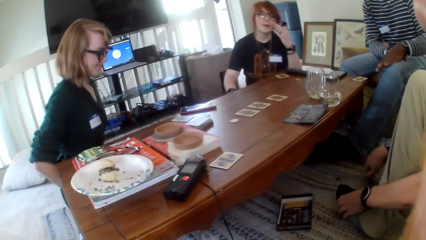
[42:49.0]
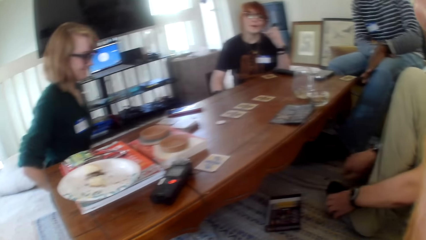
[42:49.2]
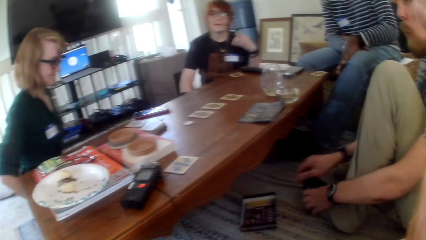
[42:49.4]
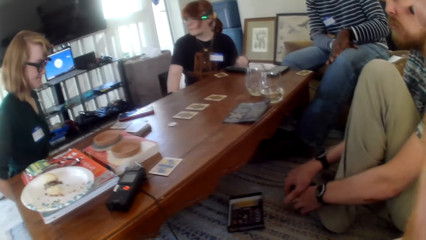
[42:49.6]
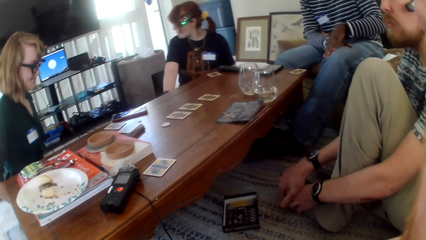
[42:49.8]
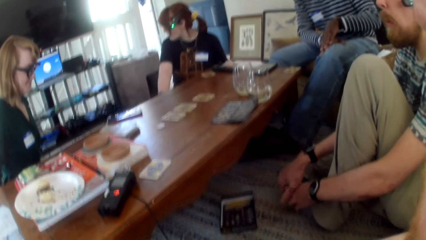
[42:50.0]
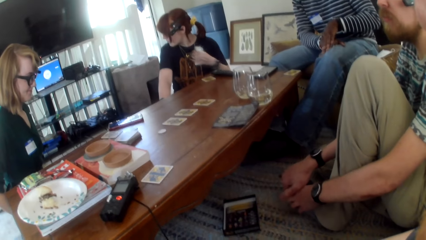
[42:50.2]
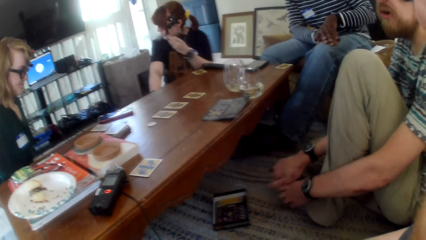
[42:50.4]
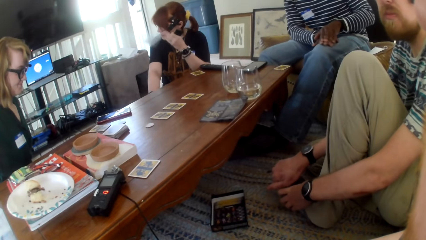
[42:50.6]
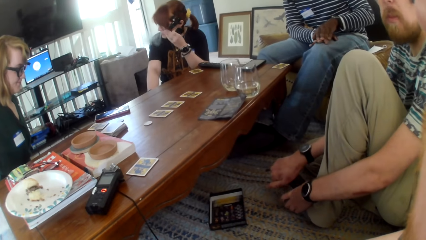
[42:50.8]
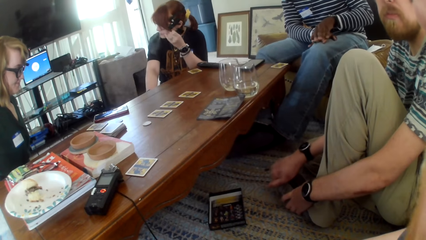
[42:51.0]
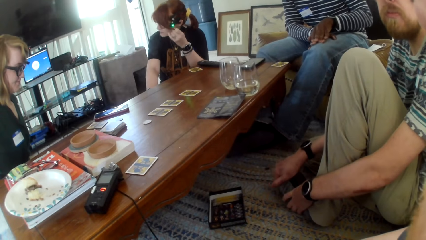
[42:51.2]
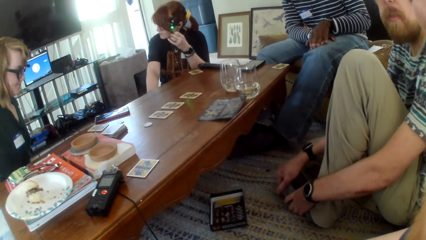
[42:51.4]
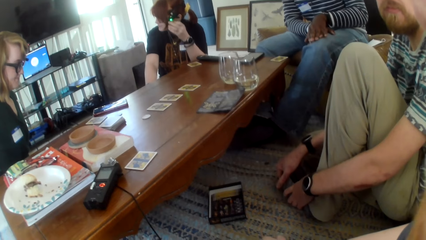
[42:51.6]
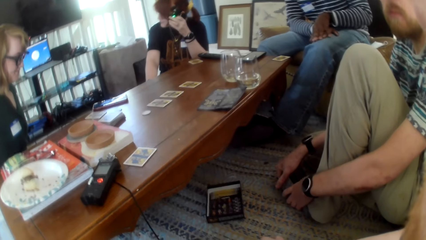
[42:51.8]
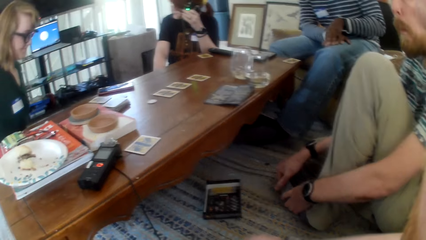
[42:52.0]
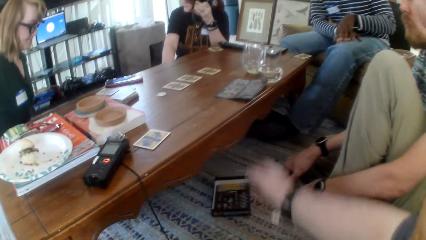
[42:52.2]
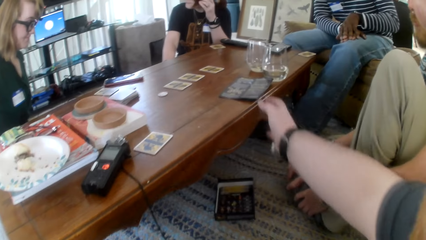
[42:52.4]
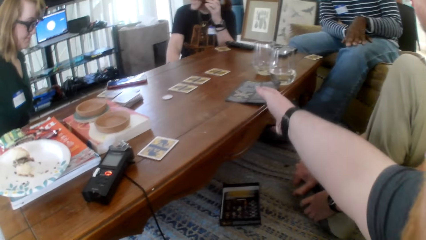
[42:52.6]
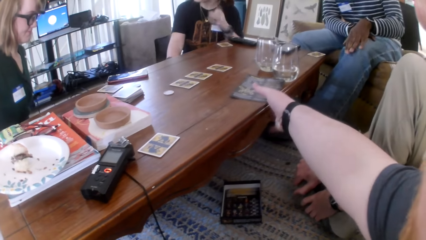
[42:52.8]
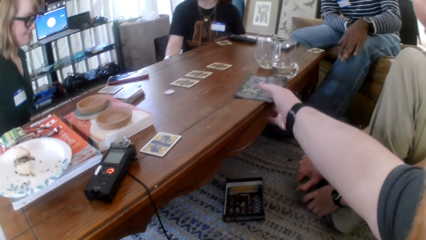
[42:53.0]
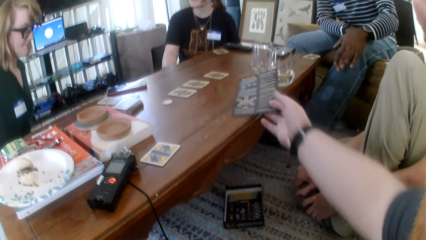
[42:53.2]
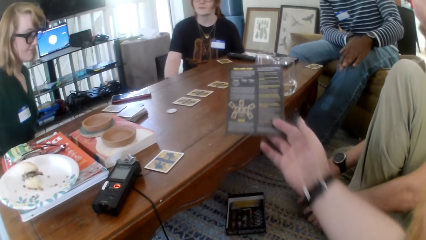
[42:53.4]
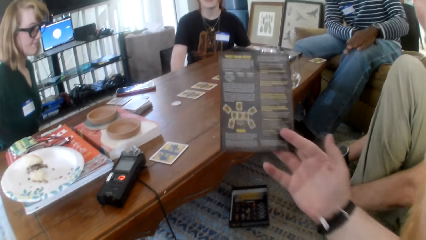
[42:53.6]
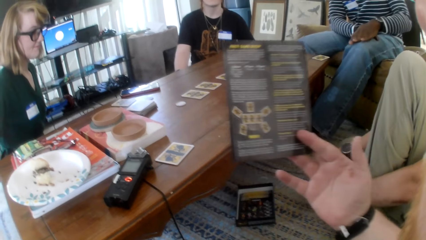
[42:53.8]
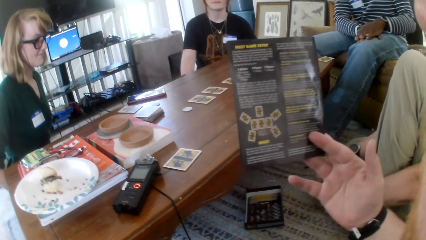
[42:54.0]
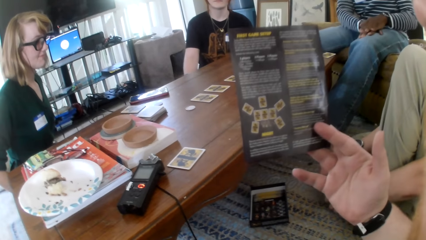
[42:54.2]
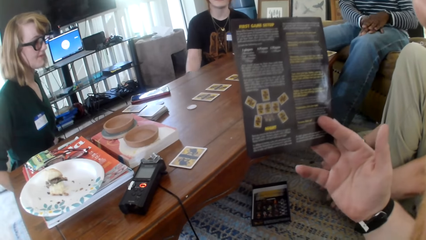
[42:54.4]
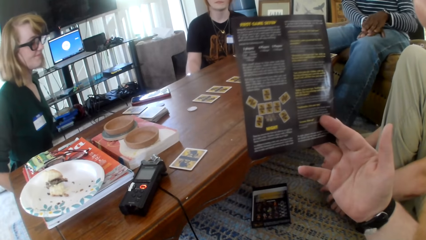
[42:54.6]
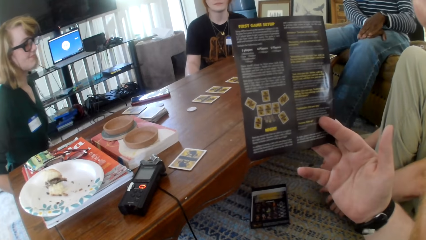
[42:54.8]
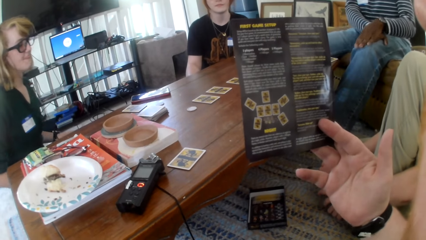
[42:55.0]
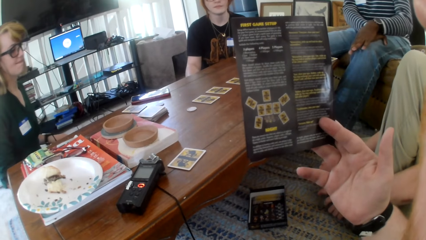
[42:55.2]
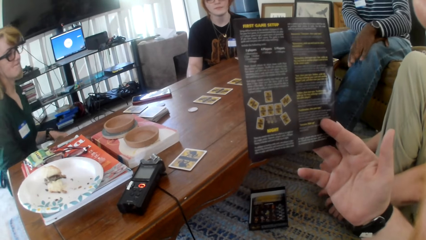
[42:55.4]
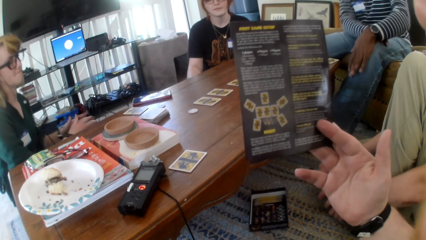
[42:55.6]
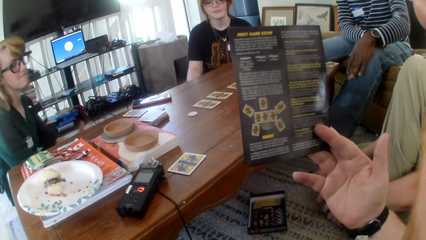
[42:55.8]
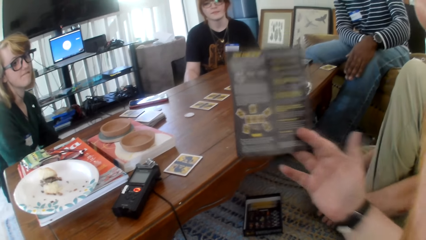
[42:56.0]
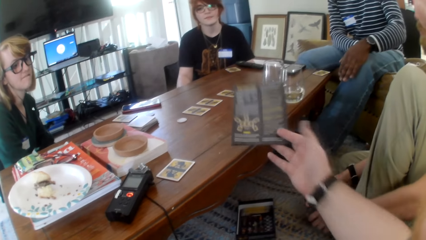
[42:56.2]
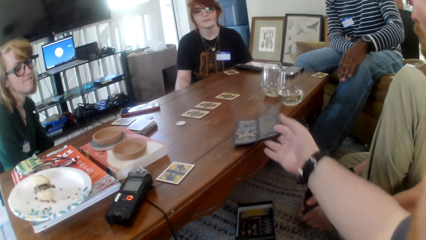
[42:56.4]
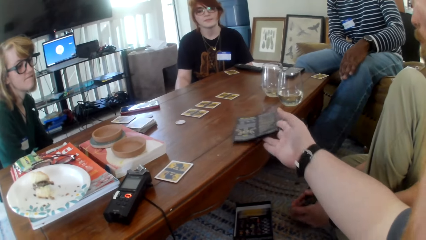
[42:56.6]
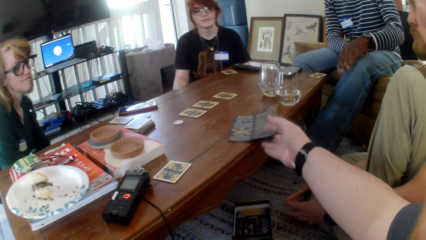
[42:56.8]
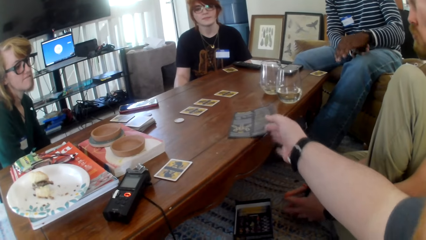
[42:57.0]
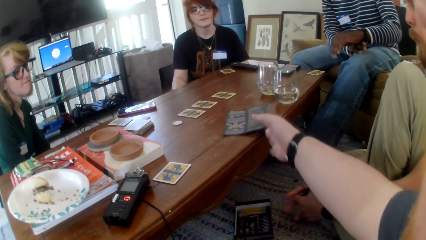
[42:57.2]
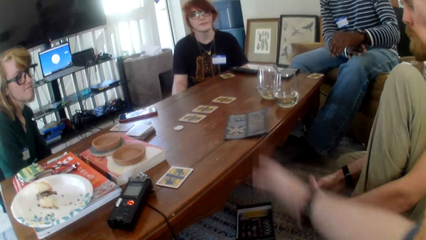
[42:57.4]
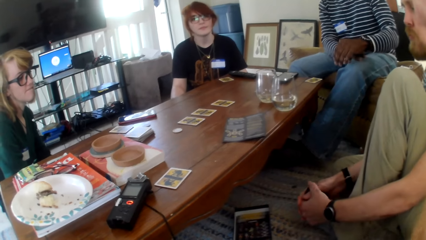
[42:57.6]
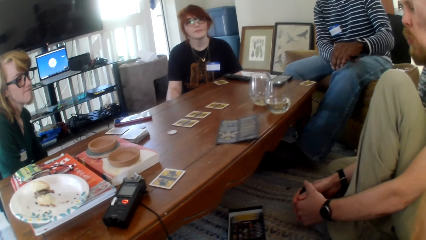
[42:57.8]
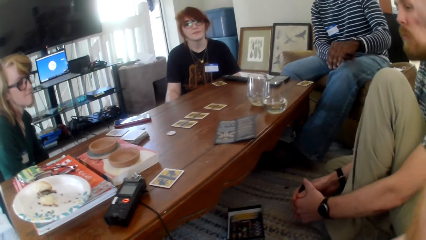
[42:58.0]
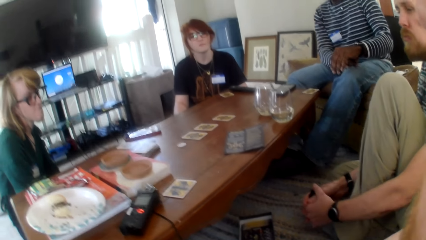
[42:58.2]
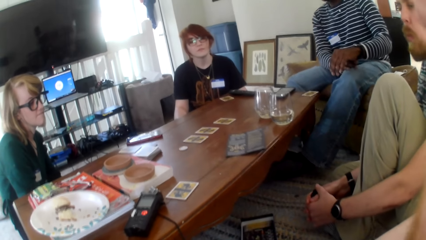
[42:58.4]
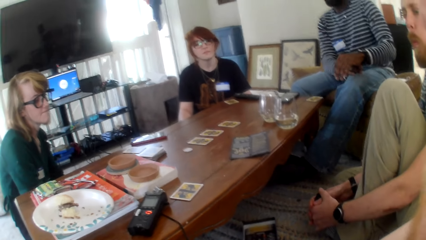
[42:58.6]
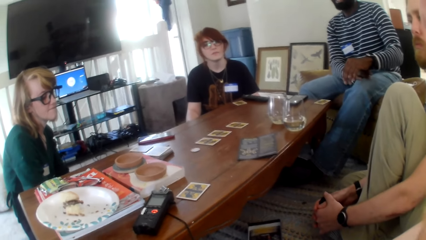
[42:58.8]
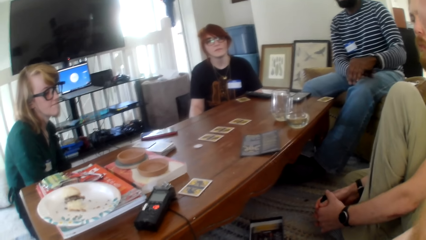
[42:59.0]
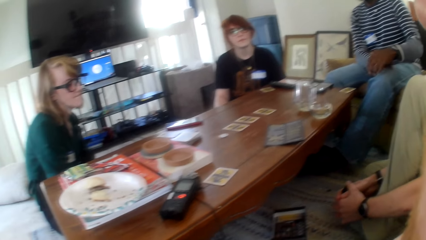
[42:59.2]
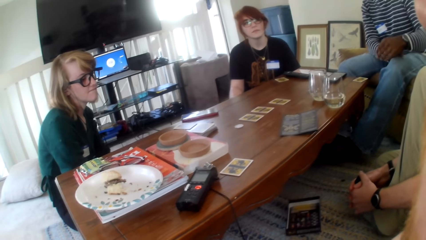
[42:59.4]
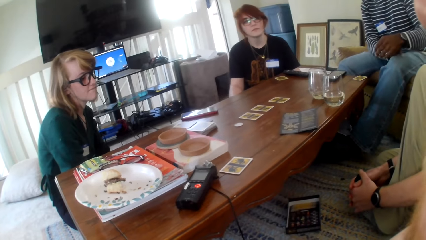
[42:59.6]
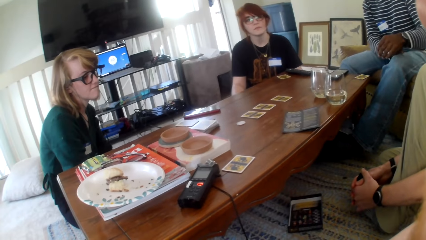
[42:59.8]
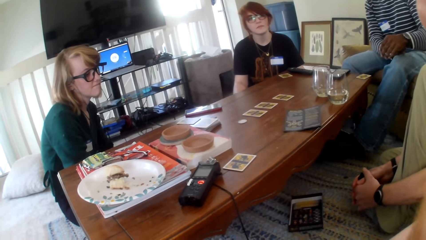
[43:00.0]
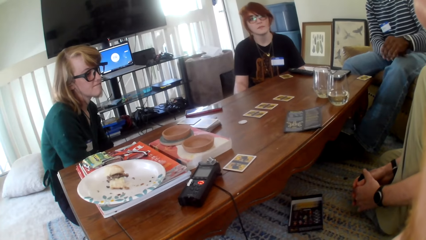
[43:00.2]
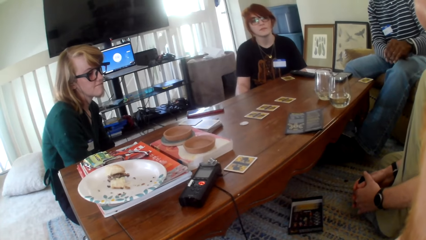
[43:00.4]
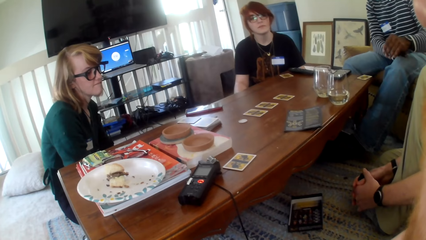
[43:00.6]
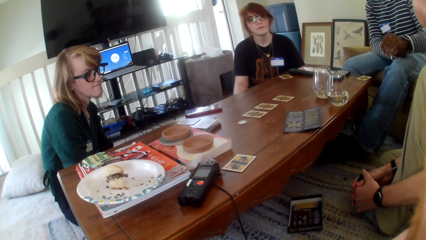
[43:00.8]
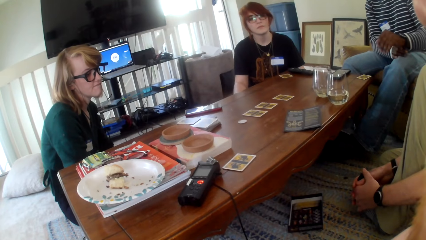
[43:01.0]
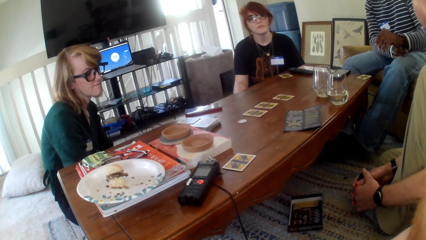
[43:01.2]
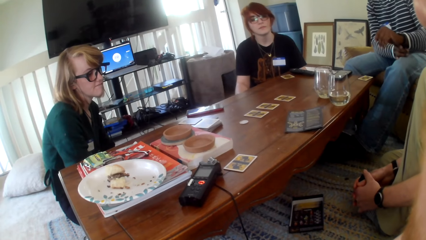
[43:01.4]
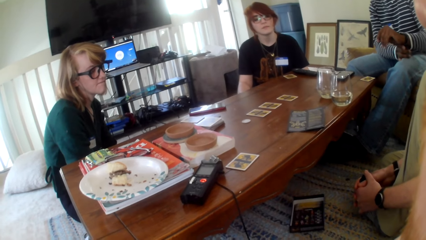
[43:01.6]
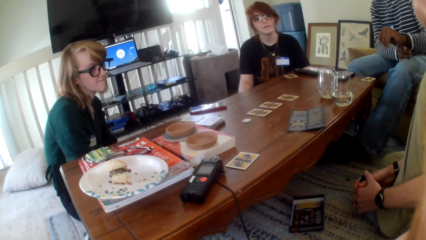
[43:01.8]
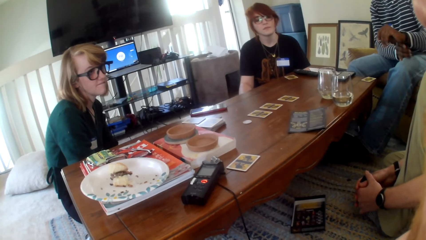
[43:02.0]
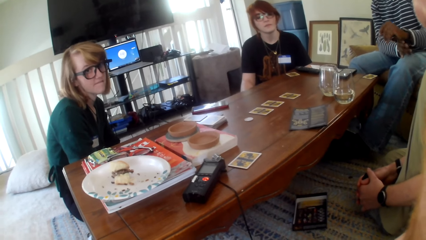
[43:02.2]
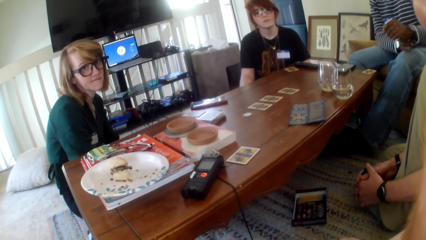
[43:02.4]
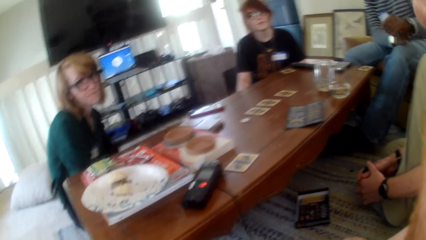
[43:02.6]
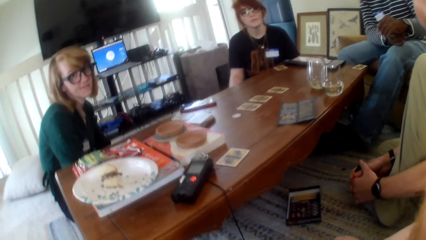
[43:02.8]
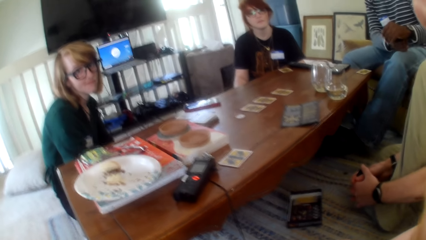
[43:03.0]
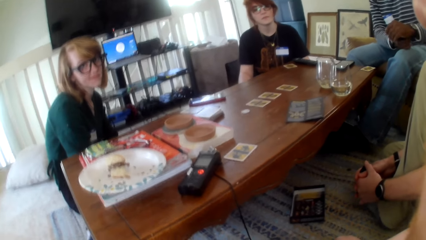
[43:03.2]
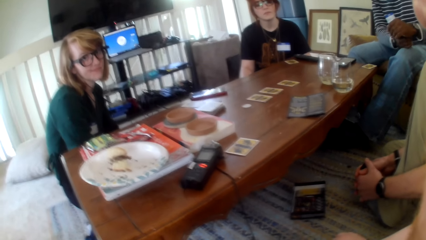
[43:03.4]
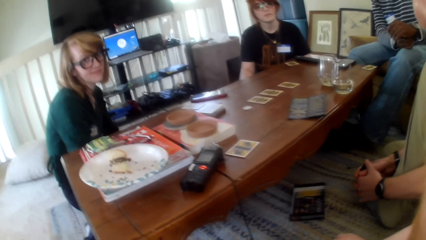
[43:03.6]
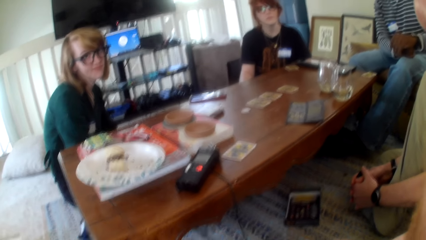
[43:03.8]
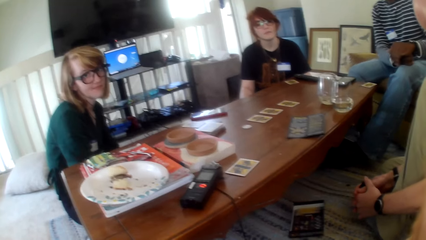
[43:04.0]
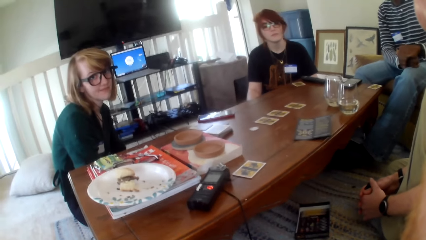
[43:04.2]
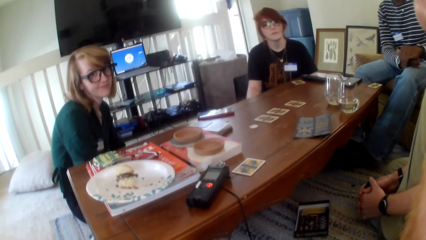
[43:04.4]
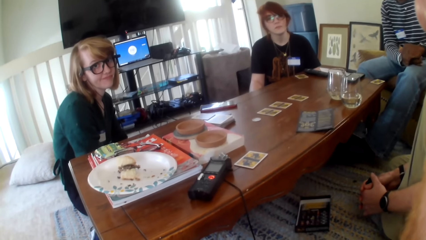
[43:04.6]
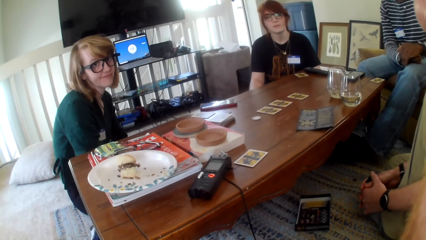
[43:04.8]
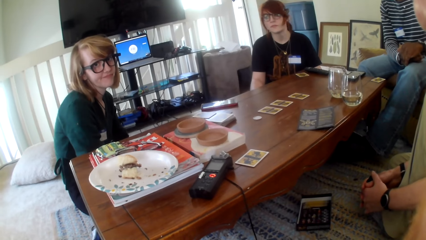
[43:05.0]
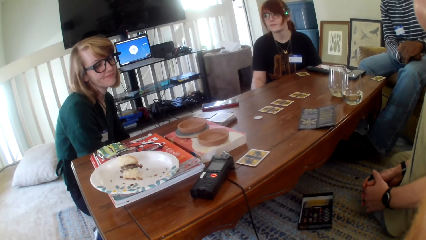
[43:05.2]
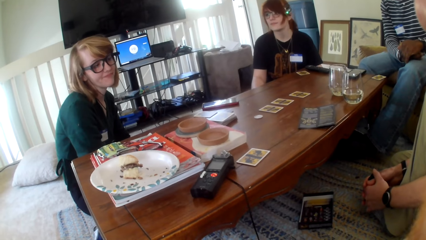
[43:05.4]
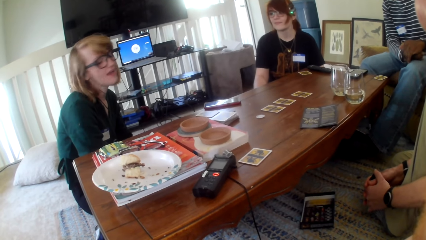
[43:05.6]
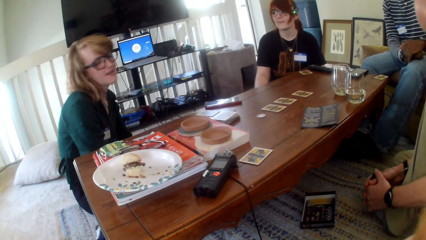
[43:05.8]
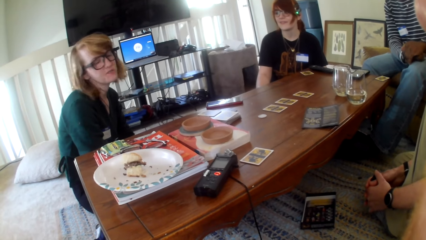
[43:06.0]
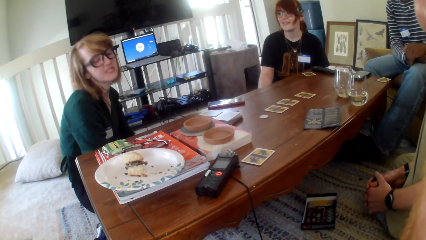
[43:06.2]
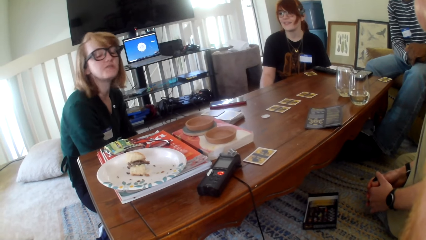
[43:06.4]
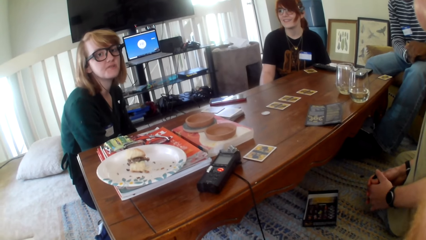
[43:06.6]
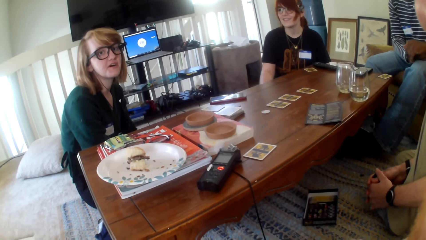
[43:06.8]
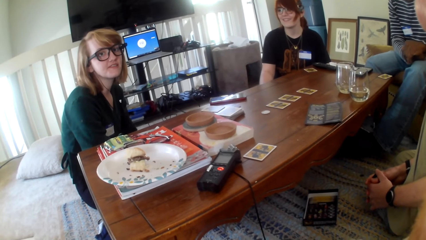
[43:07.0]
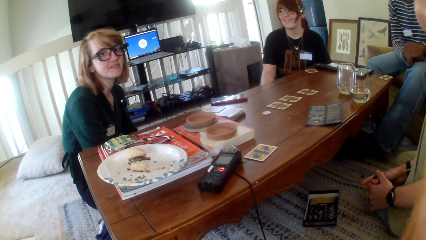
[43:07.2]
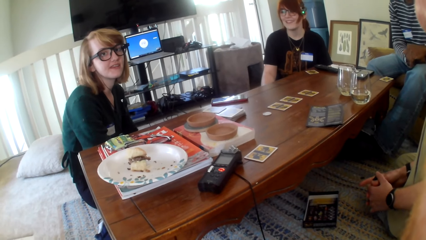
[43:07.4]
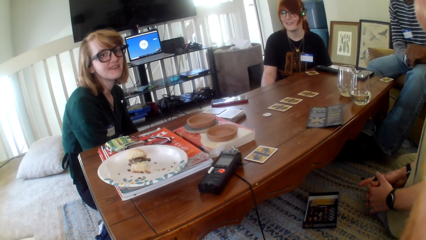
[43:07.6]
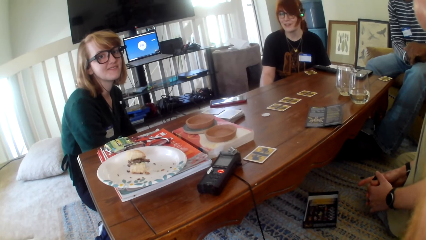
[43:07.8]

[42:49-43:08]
A person looks around. The camera wearer talks. They pick up a paper from the table, look at the paper, and put the paper on the table. They talk and look around. A woman talks.
